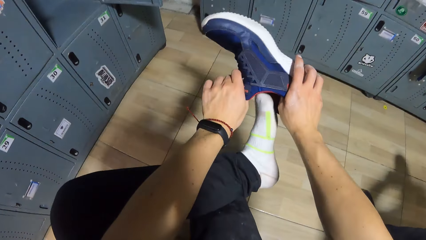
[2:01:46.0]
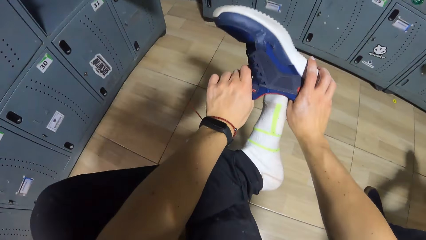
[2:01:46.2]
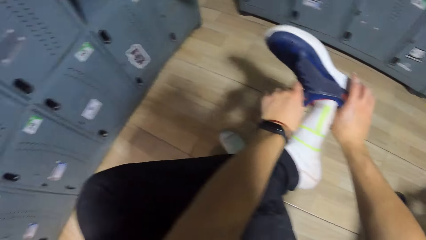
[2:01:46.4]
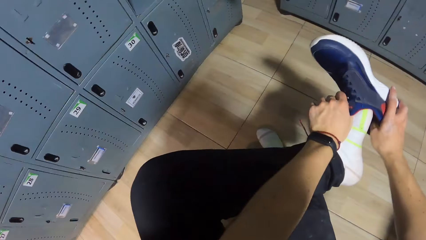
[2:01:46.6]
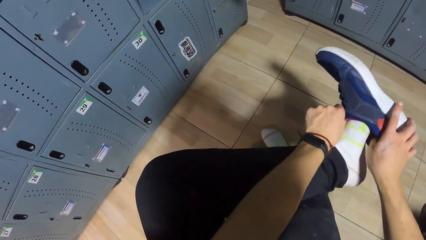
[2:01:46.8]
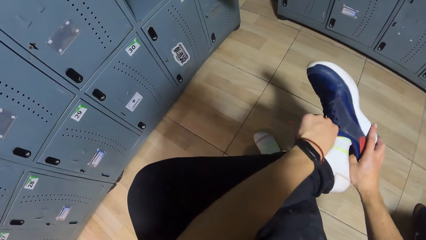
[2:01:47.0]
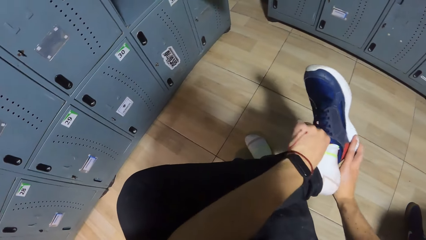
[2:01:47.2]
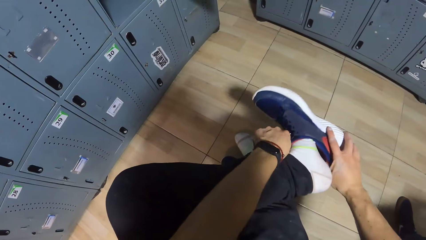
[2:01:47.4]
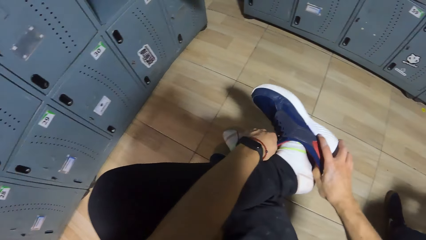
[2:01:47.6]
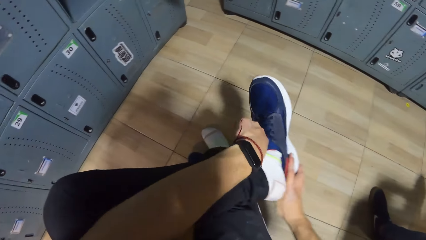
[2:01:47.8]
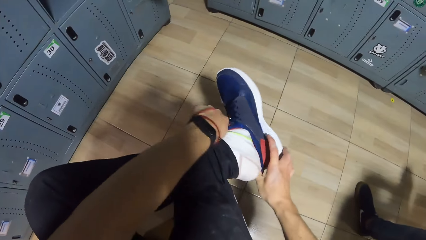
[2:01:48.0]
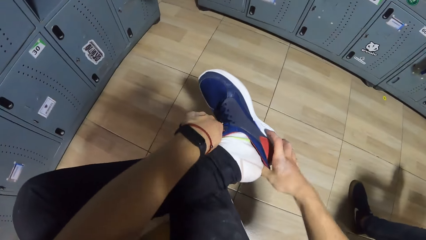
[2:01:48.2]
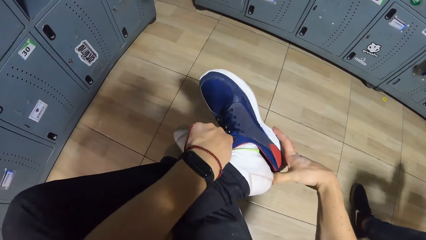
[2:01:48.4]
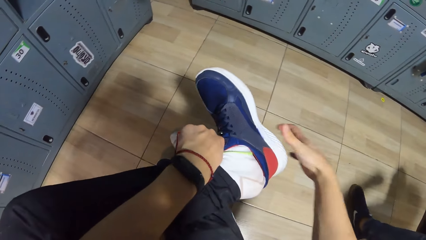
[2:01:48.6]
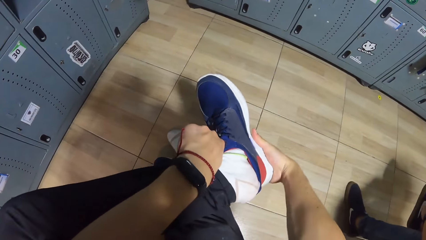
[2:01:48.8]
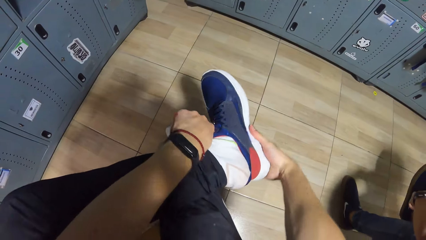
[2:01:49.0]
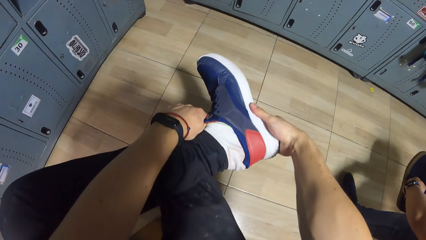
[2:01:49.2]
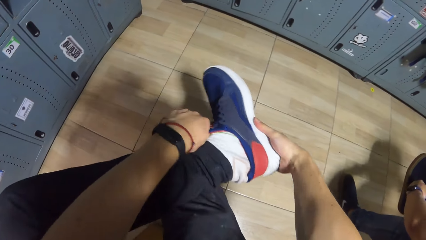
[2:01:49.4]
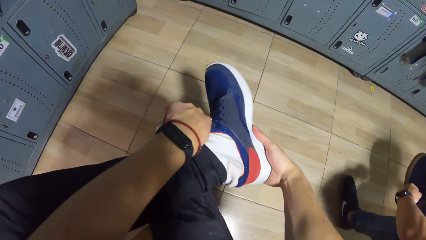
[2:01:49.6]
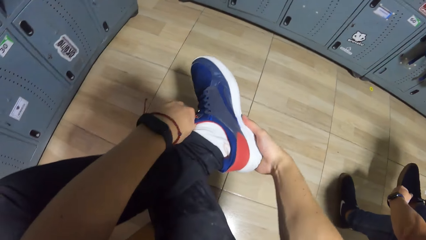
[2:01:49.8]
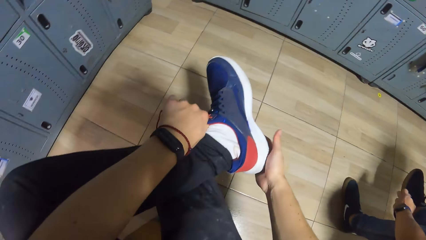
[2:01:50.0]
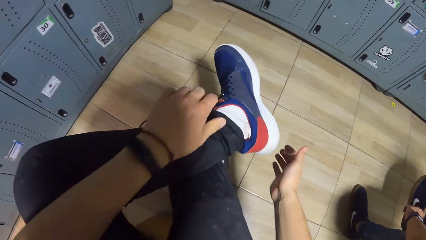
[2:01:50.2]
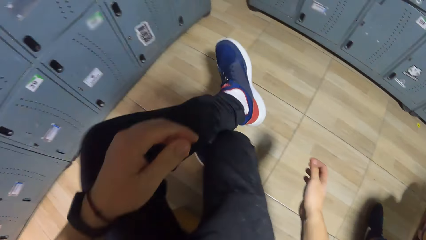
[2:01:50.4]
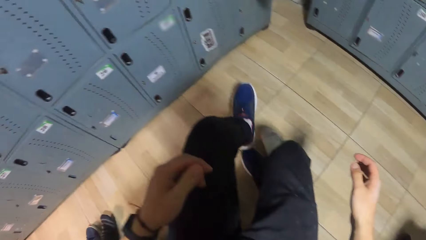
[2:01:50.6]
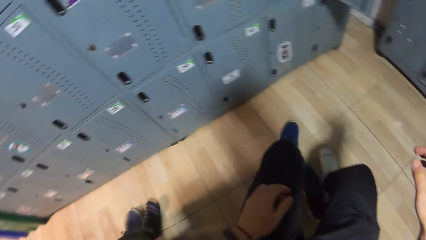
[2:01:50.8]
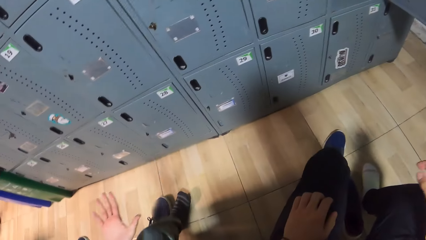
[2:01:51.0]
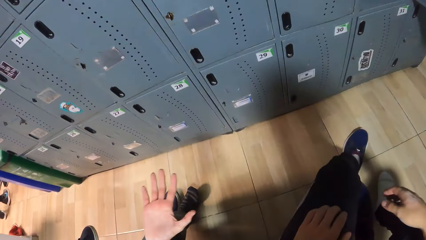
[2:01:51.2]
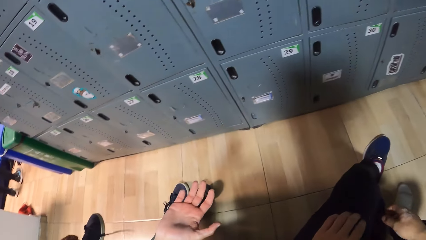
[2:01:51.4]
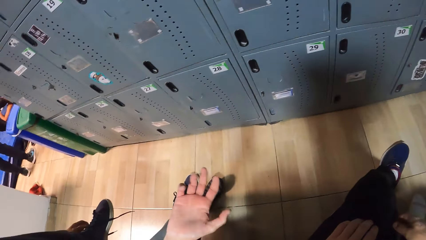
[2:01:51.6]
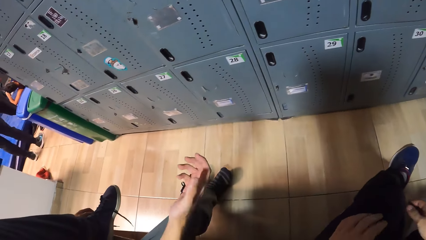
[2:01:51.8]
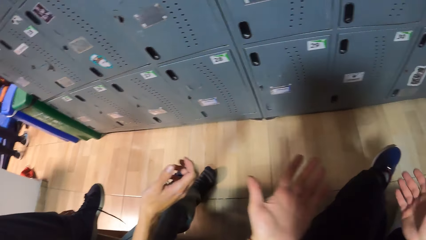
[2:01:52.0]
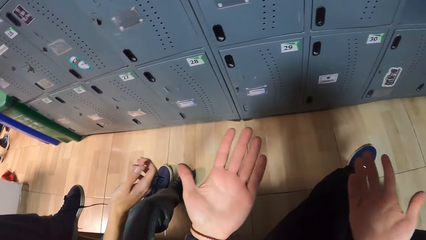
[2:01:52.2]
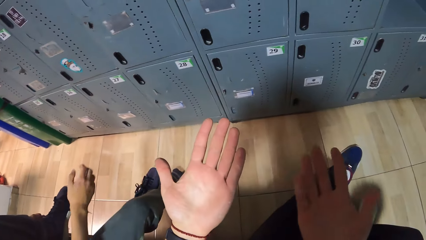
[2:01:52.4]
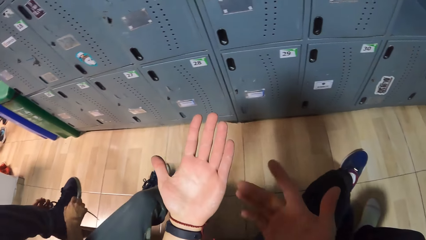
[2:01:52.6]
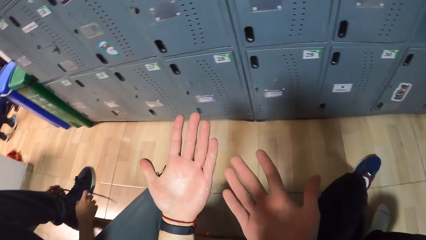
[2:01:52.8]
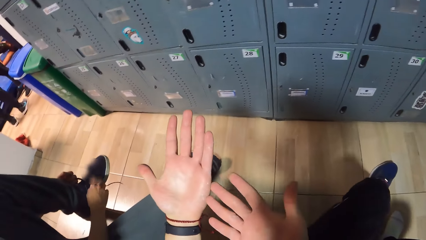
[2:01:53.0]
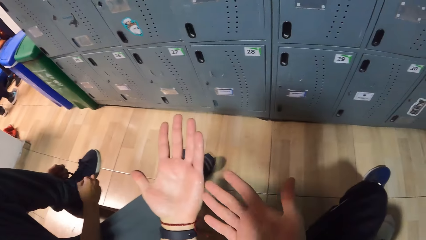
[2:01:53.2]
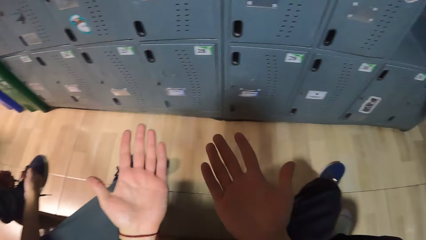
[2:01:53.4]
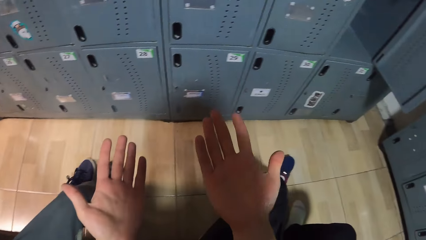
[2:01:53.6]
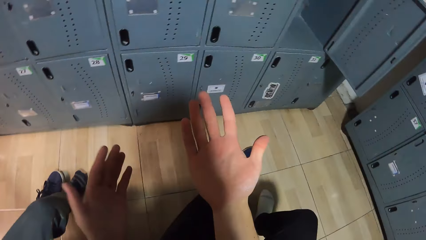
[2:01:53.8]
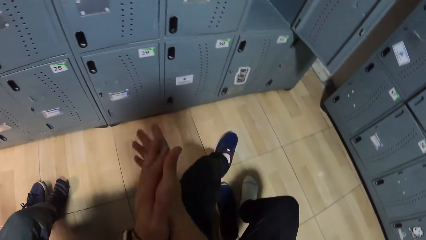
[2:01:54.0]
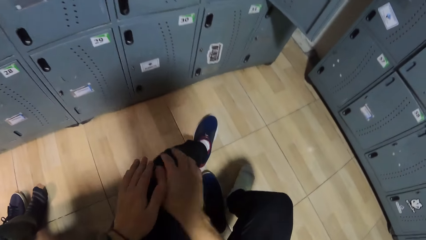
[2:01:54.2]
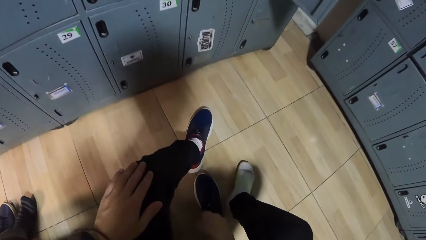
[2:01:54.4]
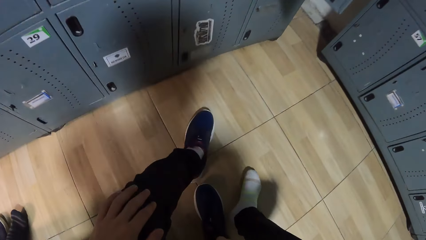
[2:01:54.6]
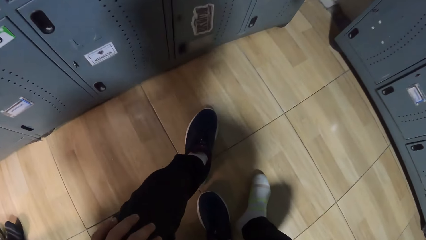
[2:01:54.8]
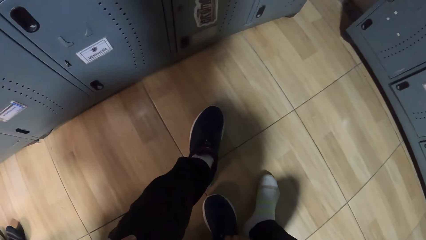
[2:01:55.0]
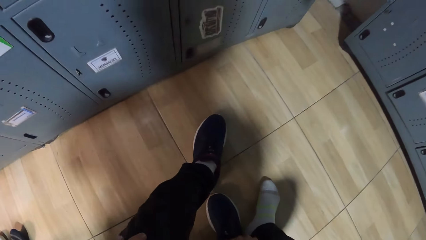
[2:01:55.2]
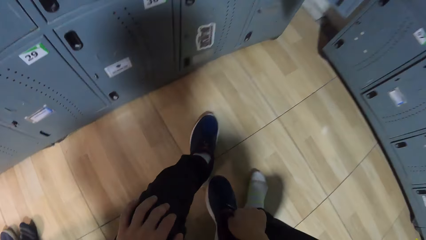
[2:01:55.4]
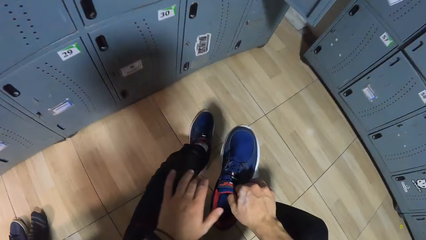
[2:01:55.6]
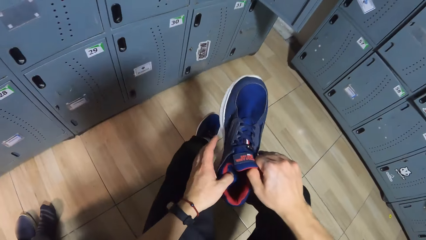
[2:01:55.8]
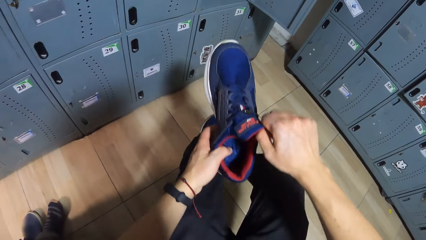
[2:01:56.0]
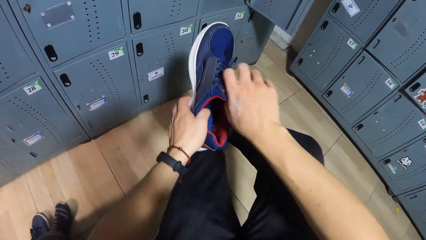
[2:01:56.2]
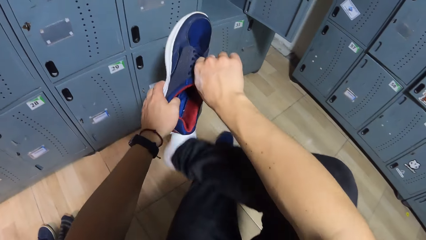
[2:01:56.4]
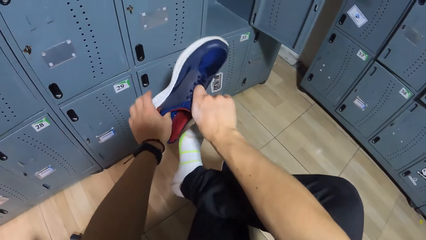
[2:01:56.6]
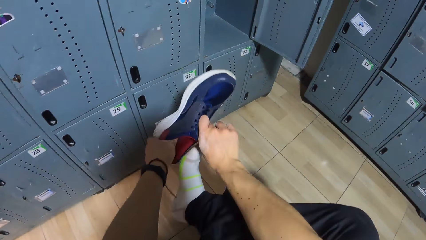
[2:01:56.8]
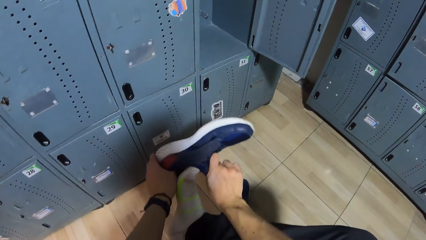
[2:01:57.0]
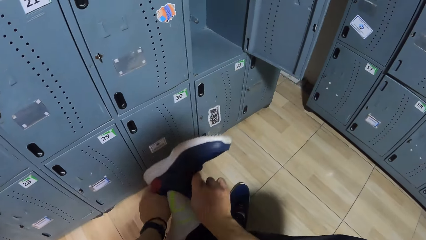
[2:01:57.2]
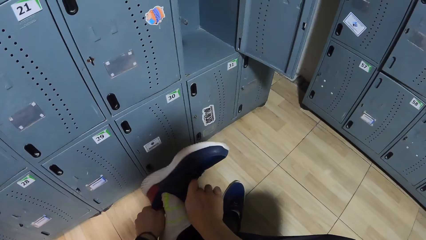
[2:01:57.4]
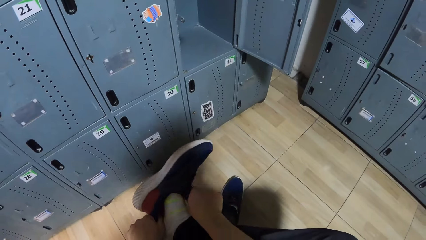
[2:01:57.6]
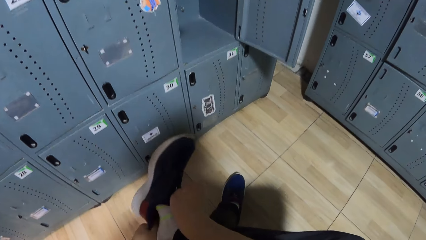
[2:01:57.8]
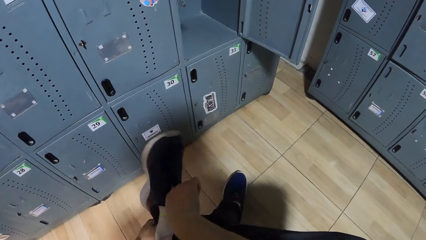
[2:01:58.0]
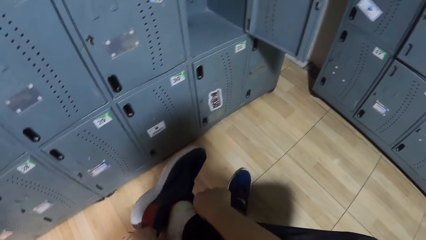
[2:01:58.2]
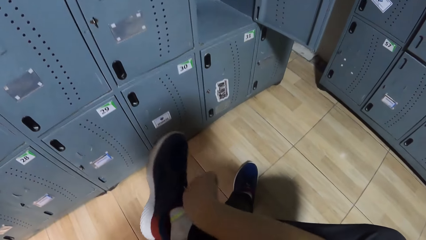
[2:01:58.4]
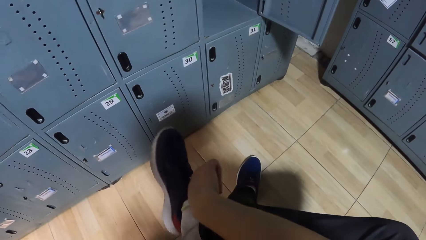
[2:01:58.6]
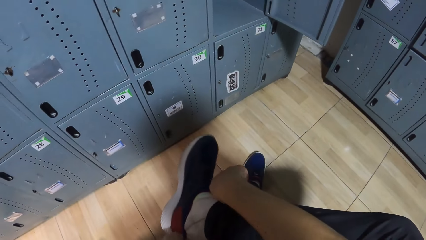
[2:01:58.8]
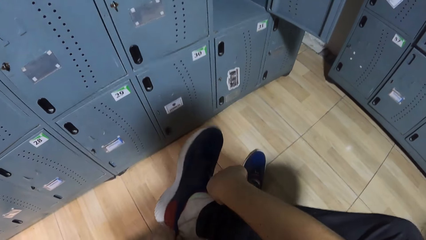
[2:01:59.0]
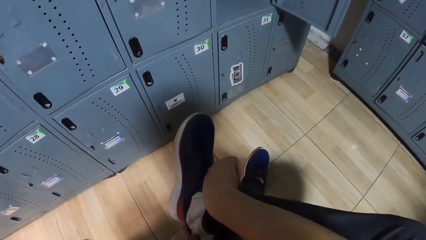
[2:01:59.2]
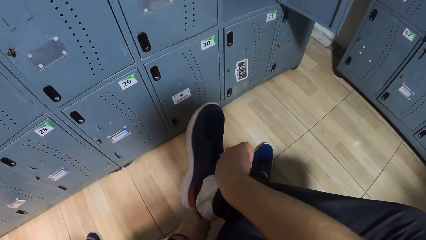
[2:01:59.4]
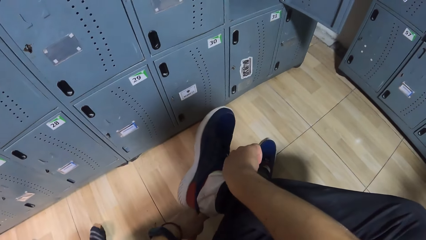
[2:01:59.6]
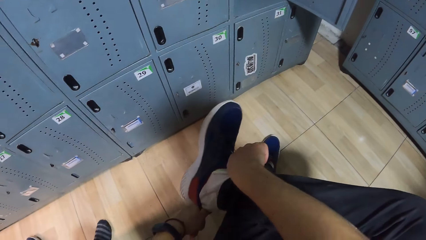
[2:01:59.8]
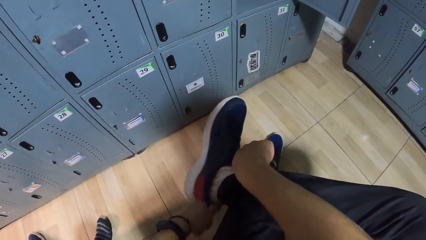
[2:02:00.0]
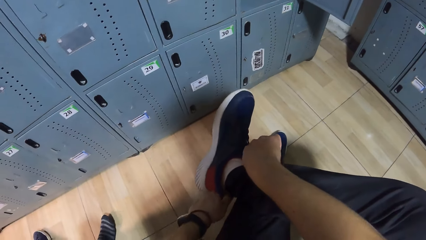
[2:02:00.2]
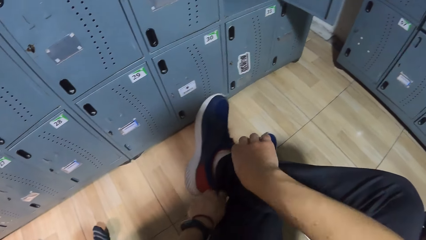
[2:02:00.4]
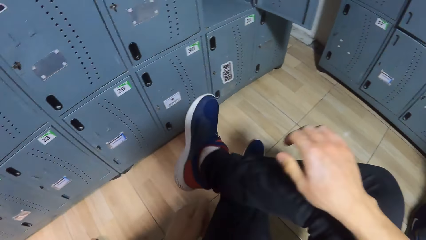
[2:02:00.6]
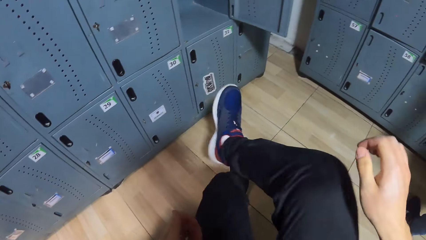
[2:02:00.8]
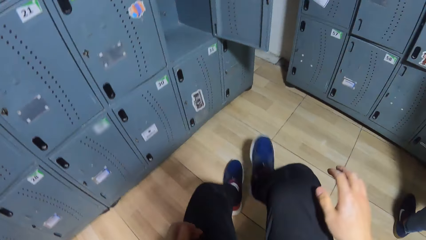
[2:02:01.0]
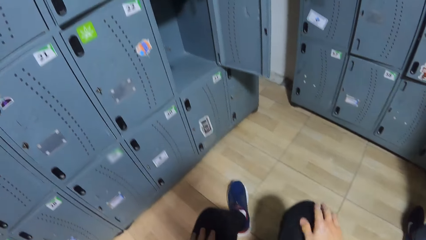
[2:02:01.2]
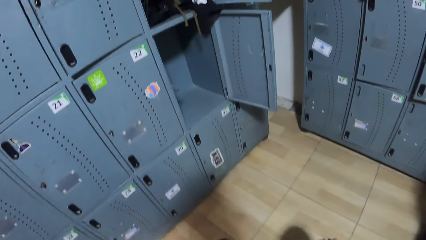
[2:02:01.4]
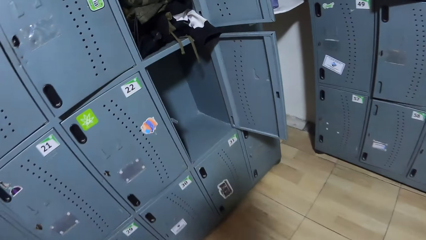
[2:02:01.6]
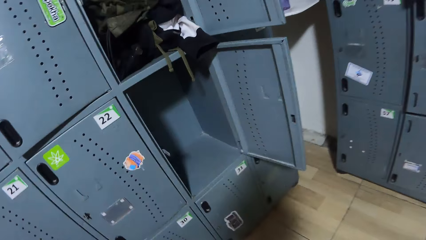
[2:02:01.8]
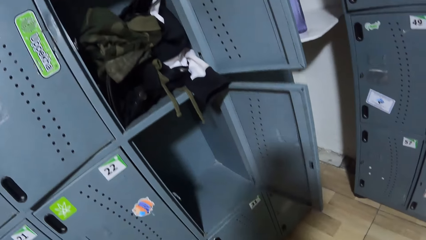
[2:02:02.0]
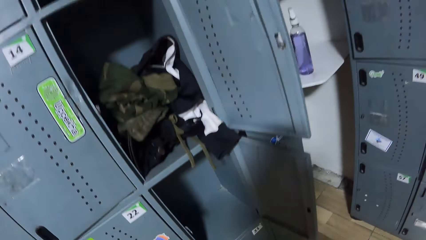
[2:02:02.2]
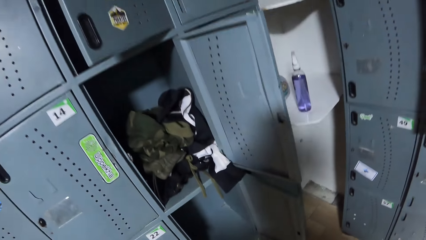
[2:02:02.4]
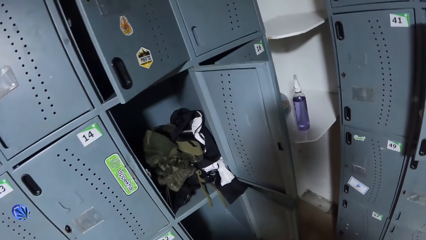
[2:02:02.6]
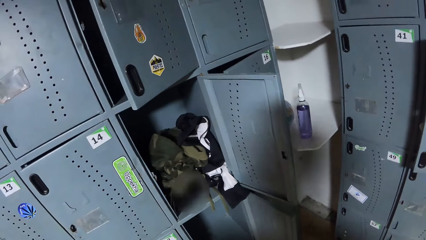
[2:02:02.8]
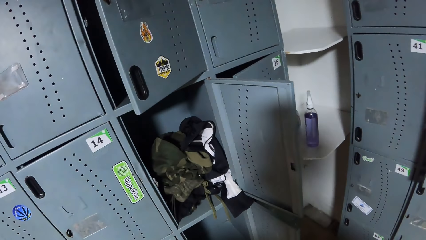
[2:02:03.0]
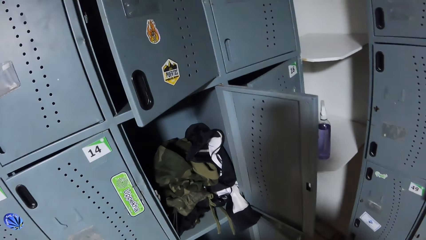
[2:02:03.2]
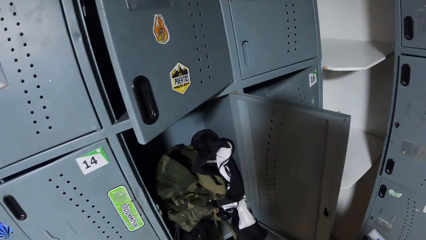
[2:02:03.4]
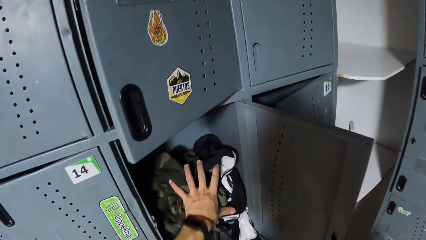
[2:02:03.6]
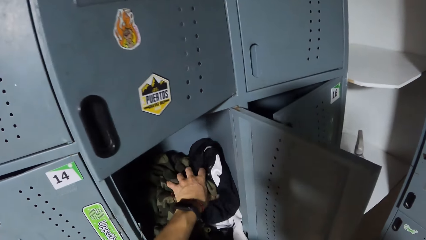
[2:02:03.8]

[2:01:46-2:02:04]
The camera wearer puts on a shoe. A man laces the shoe with his hands. Another man laces the shoe with his hands. The camera wearer looks at his hands. He picks the shoe from the floor with his right hand. He wears the shoe on his right leg with his hands. He stands from a bench and moves closer to a safe.
